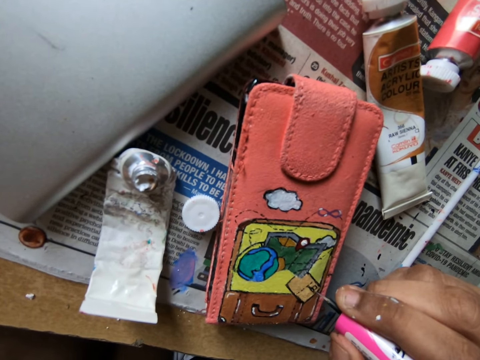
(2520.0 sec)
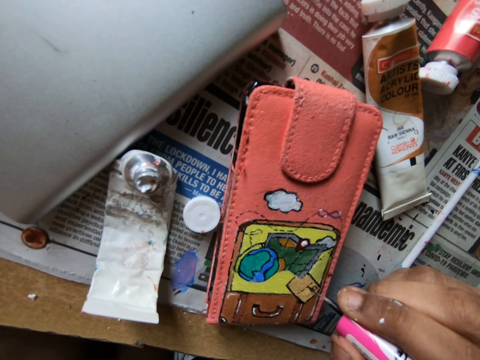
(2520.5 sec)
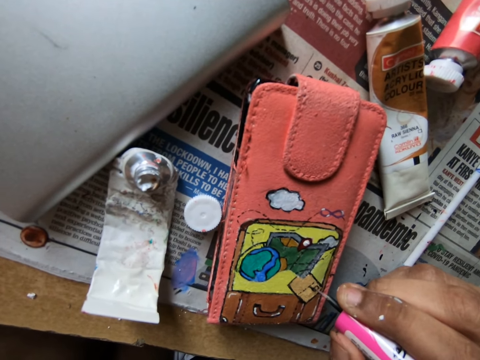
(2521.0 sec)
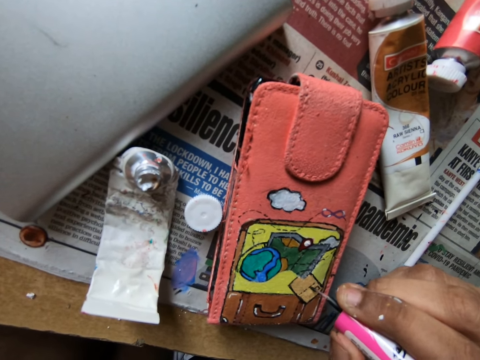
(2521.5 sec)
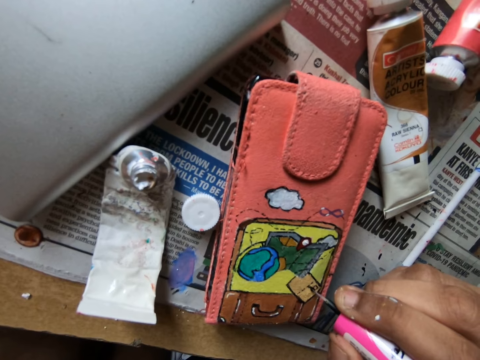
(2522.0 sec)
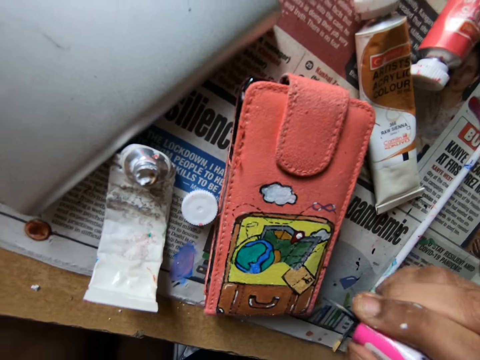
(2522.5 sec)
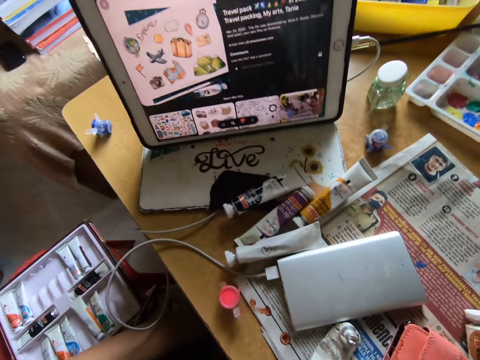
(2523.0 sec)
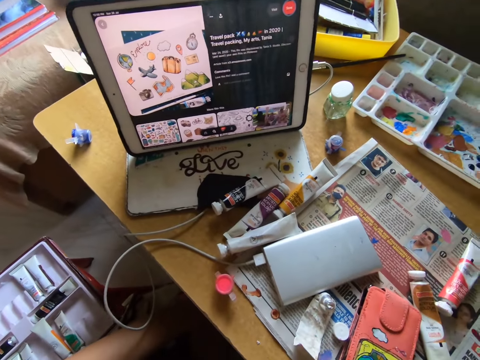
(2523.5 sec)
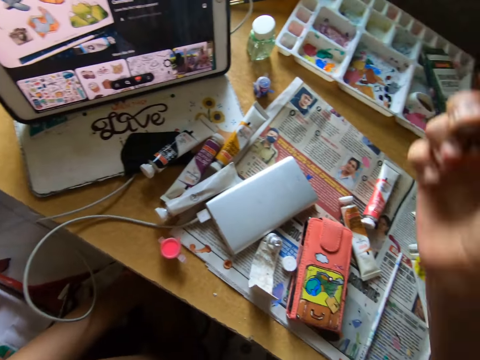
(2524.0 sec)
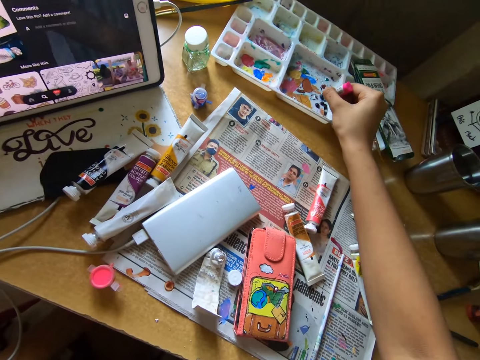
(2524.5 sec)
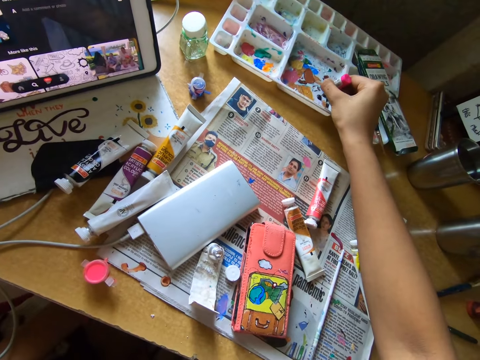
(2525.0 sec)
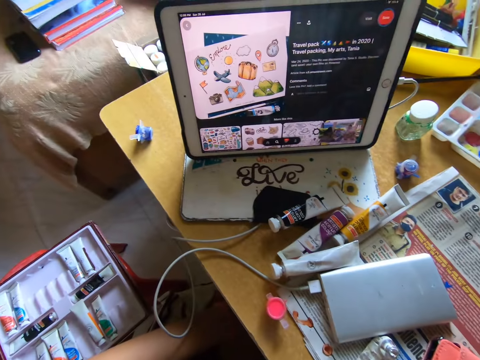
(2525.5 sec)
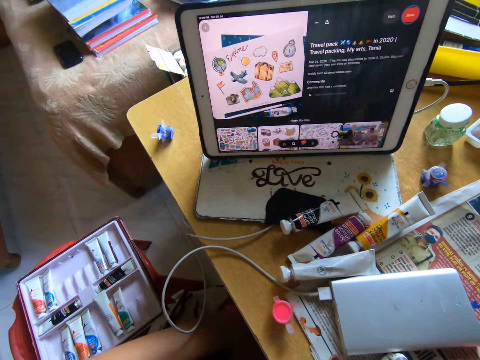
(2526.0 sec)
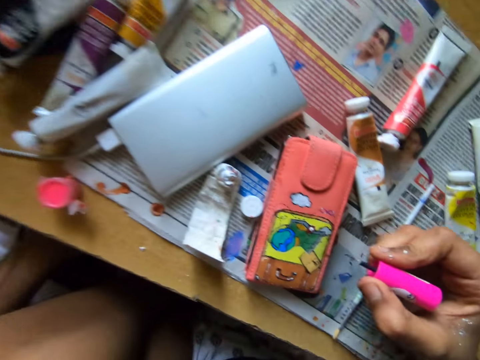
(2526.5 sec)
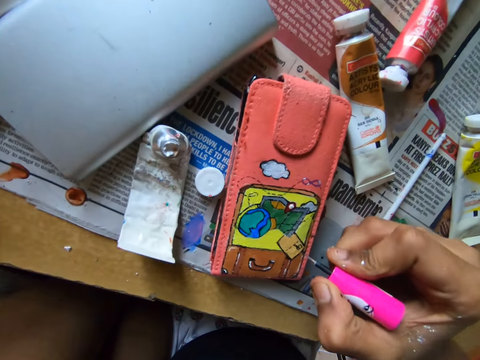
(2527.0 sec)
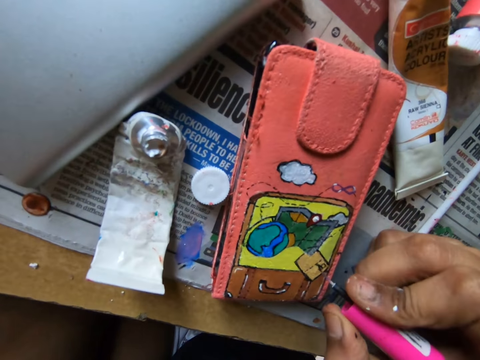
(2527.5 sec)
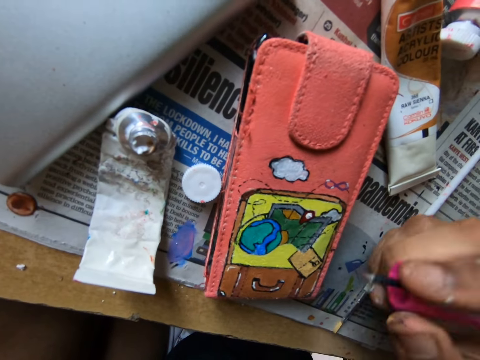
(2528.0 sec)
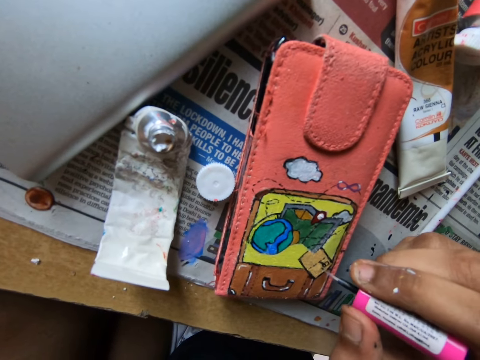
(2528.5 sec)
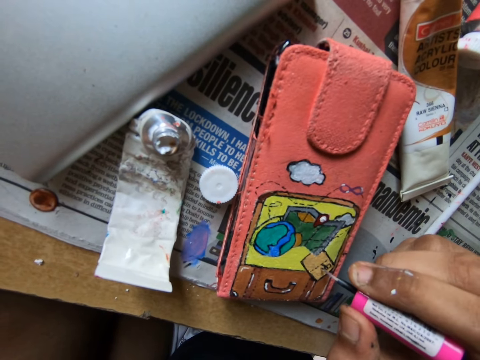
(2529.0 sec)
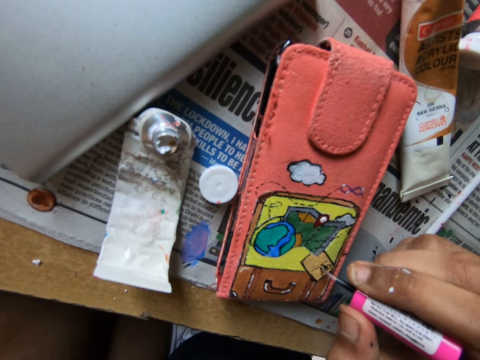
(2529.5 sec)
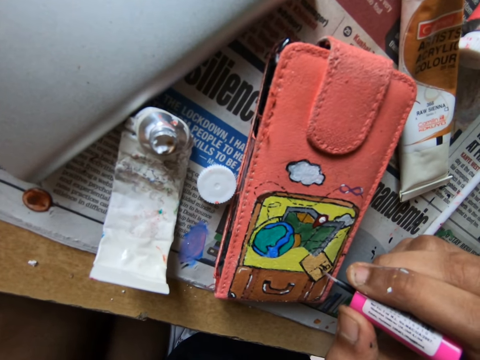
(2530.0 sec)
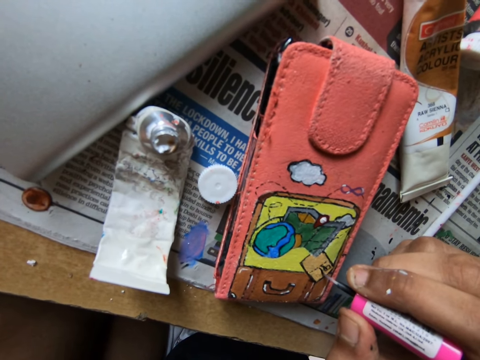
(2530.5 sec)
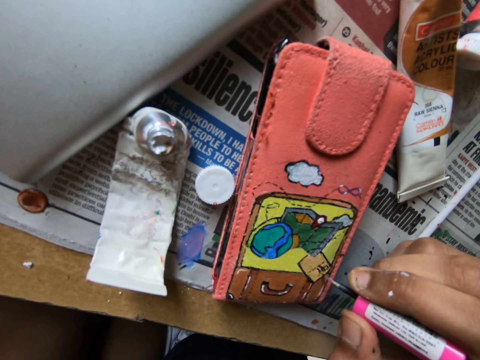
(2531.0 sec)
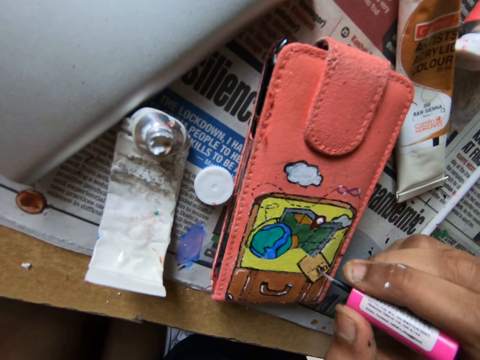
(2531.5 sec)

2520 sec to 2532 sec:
The camera wearer looks at a tablet on the table. They look around. They rub a paint marker on a paint tray. They pick something from the table. They look at the tablet on the table. They look around. They apply paint on a wallet with the paint marker.

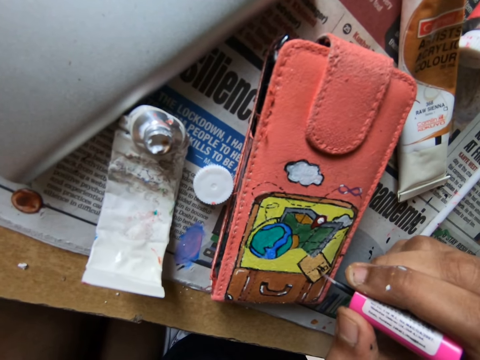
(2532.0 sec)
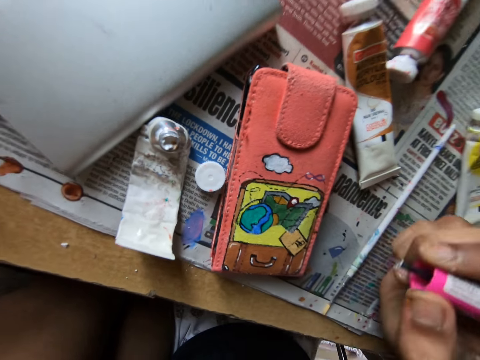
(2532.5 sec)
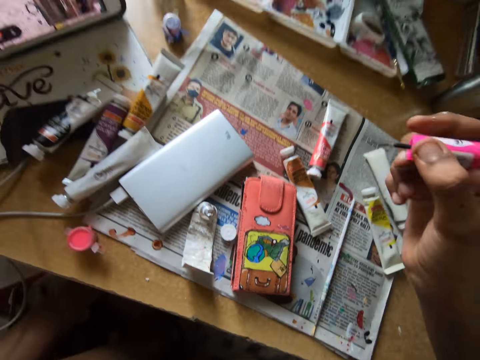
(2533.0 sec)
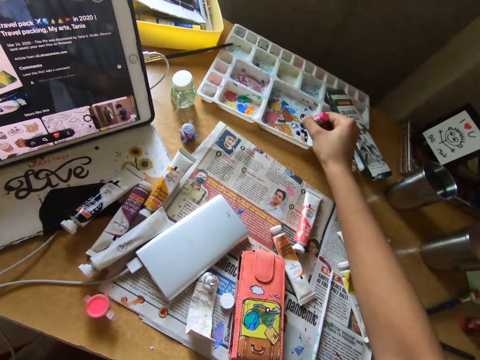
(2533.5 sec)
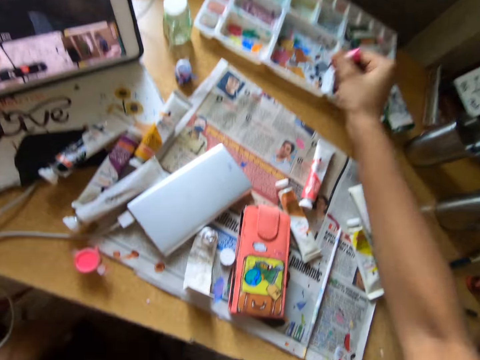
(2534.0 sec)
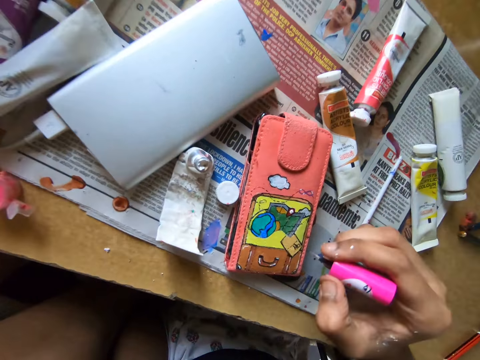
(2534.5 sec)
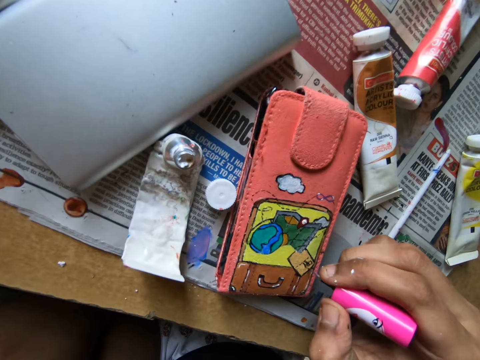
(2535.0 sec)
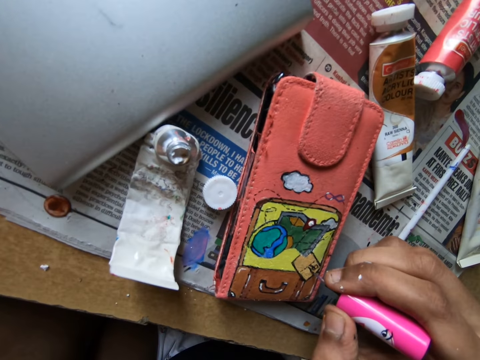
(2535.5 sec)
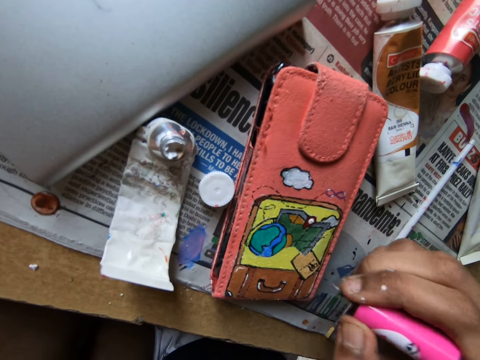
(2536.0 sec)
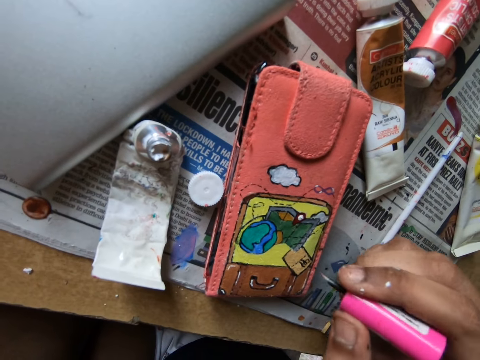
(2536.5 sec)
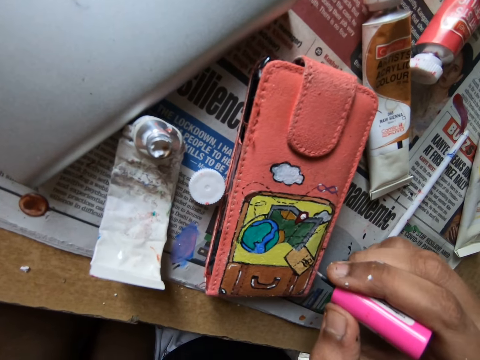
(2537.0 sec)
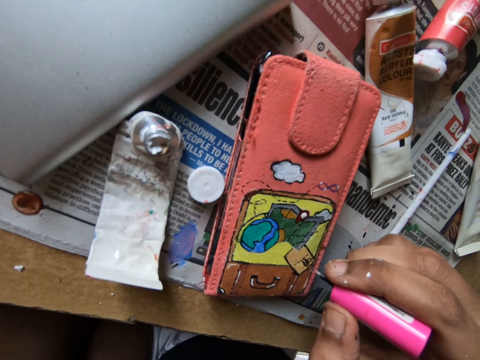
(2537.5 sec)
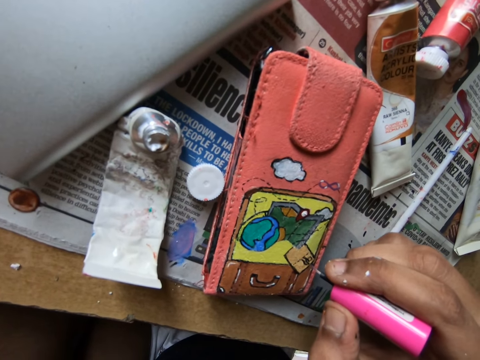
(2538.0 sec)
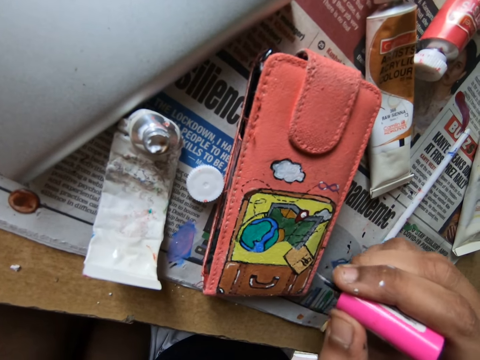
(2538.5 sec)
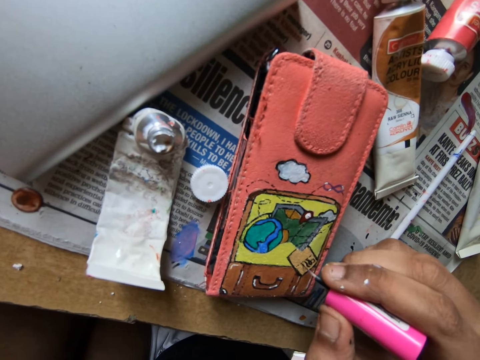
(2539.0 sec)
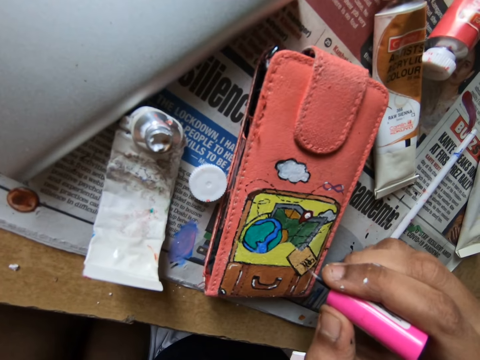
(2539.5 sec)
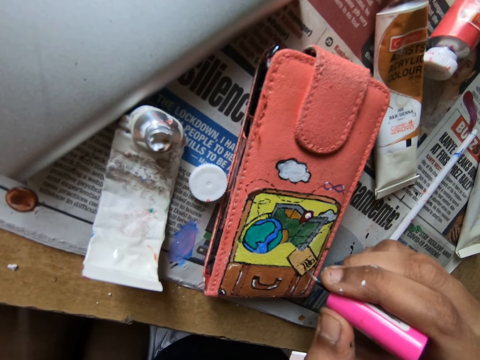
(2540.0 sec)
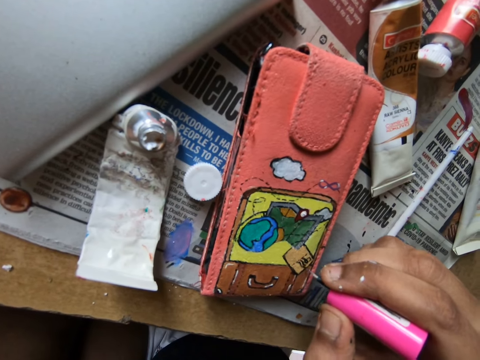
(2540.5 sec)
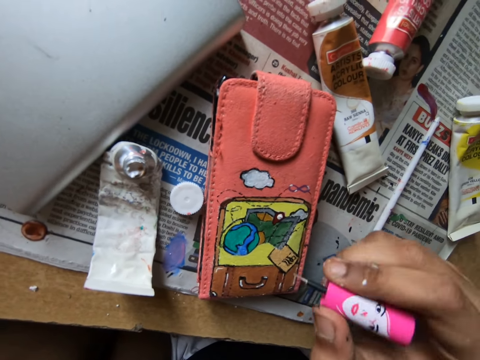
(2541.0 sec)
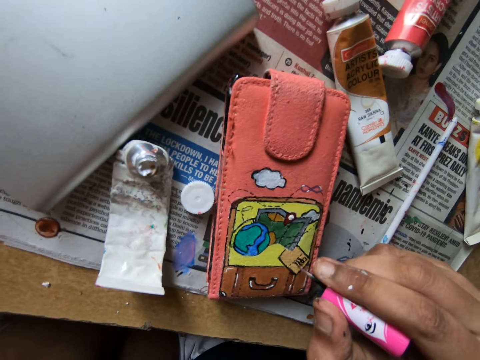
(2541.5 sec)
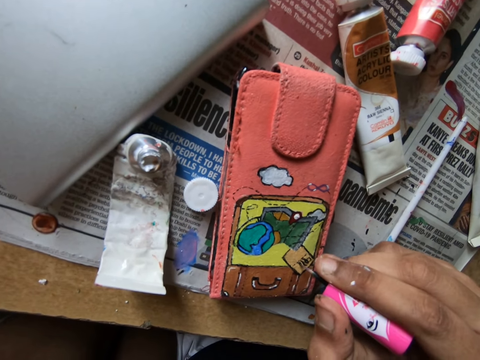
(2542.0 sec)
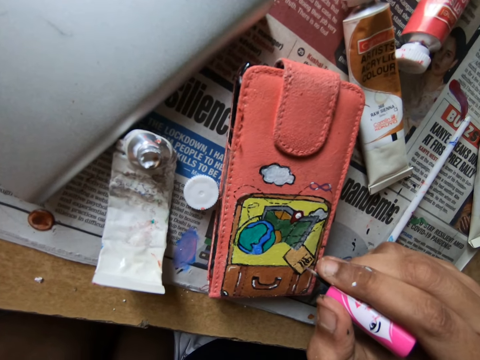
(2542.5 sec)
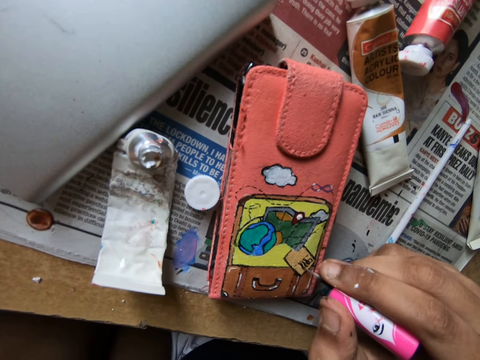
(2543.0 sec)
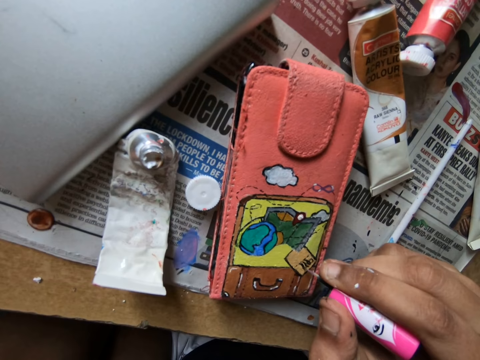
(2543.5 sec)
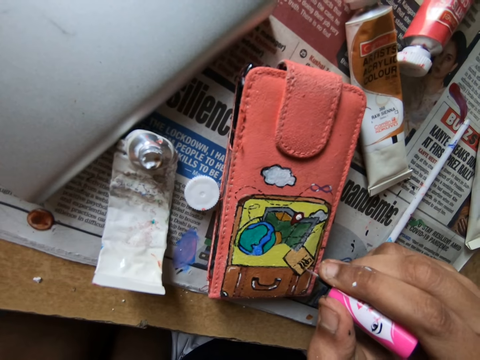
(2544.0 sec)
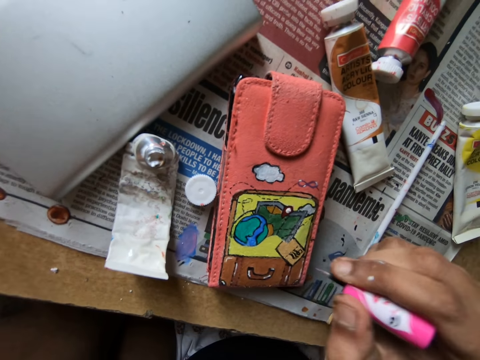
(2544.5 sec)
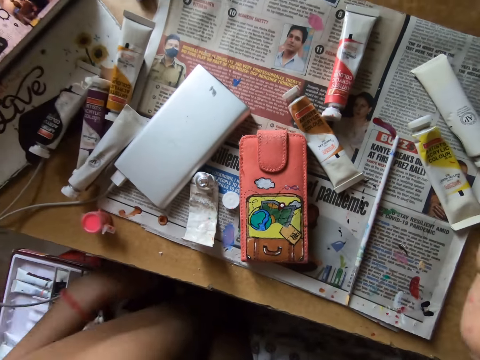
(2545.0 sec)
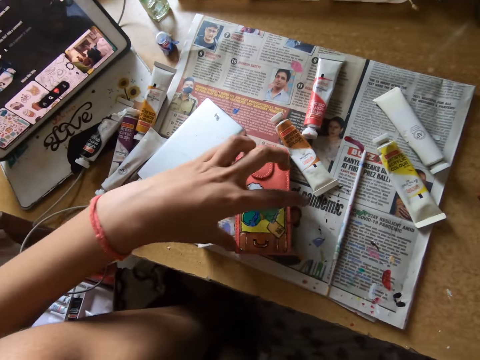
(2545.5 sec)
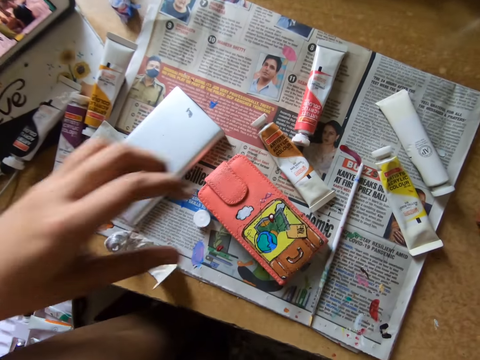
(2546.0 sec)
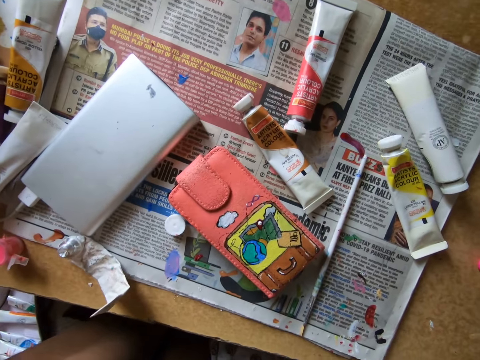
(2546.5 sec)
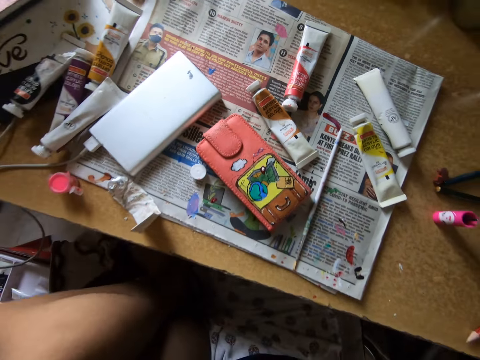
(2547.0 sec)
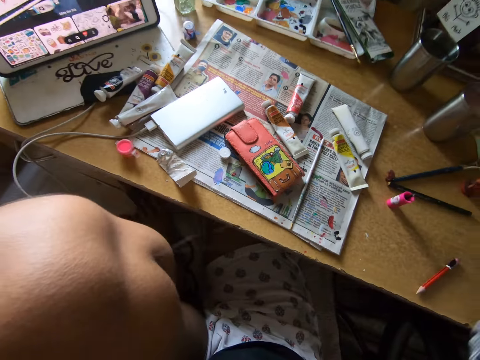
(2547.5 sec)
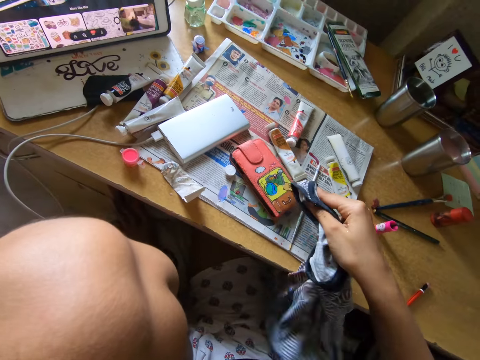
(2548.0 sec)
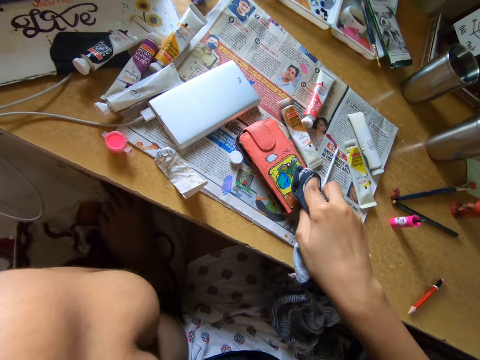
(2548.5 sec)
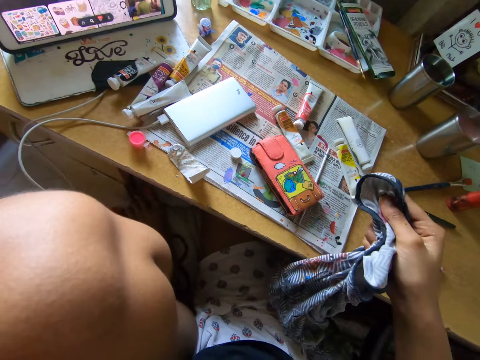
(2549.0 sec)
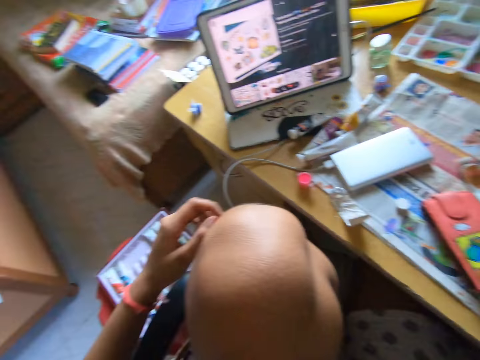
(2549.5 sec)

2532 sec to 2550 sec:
The camera wearer puts a painting brush on the table. They rub a paint marker on a paint tray. They apply paint on a wallet with the paint marker. They adjust the wallet, touch the wallet, and look at the wallet. They wipe the wallet with a cloth.
